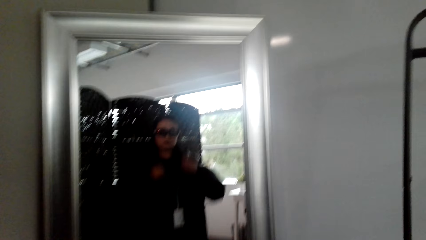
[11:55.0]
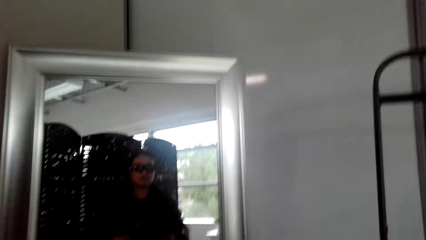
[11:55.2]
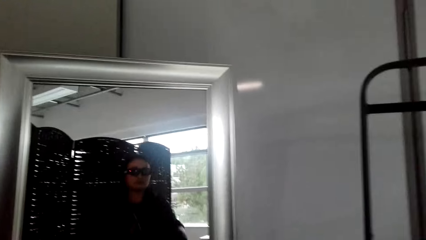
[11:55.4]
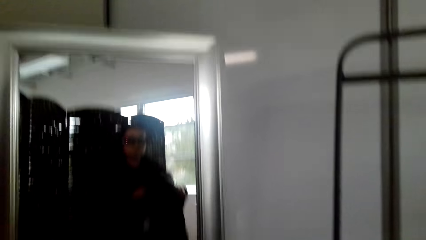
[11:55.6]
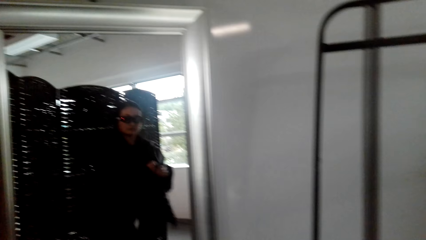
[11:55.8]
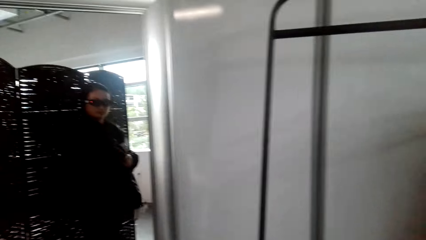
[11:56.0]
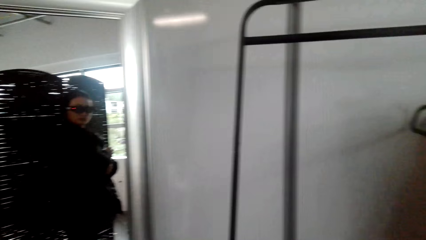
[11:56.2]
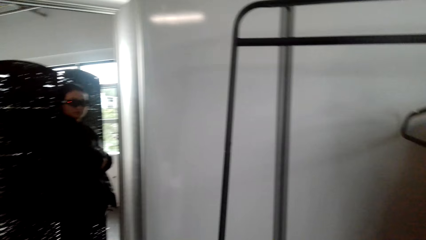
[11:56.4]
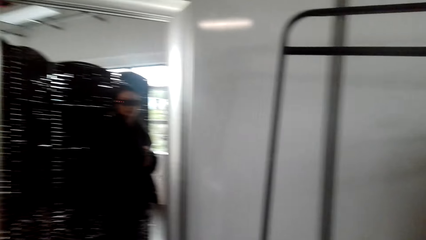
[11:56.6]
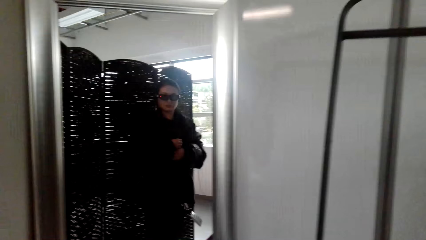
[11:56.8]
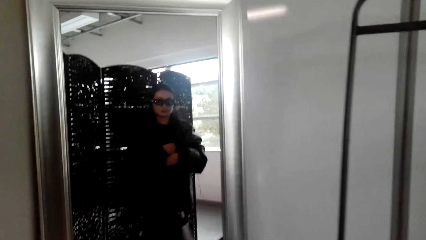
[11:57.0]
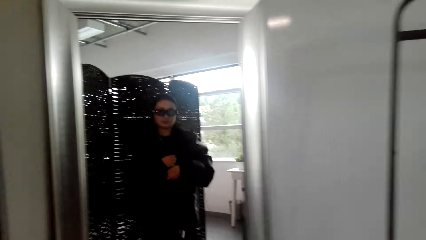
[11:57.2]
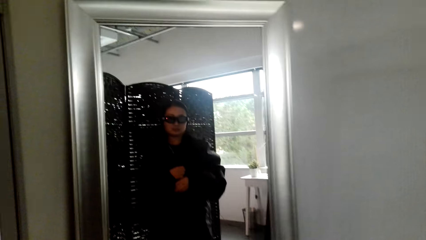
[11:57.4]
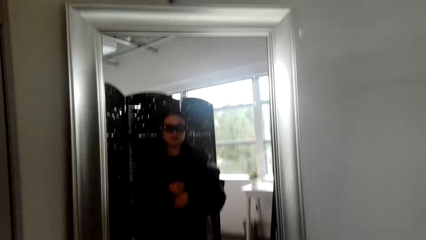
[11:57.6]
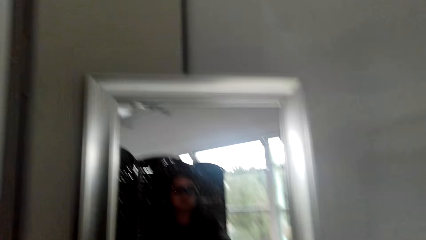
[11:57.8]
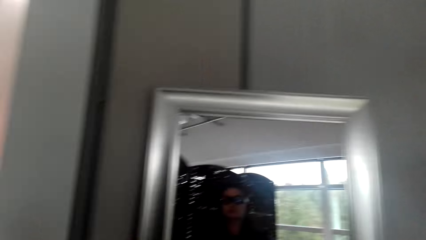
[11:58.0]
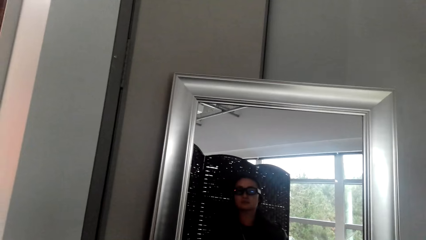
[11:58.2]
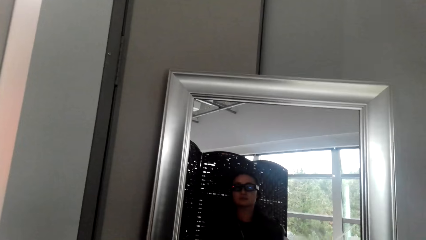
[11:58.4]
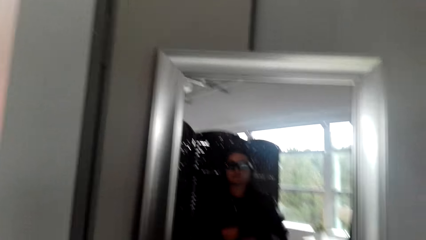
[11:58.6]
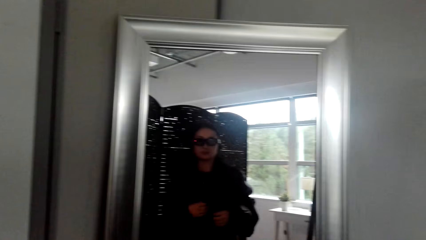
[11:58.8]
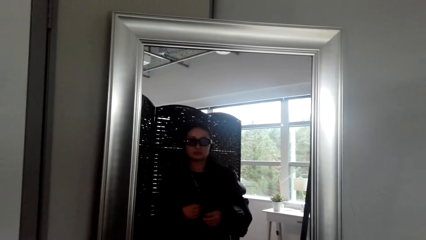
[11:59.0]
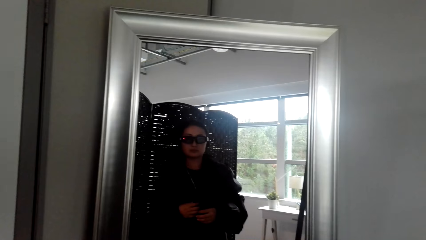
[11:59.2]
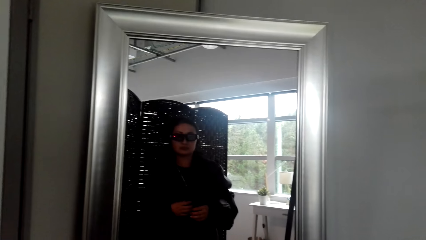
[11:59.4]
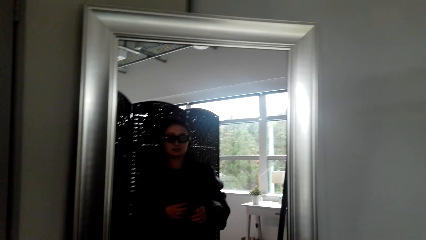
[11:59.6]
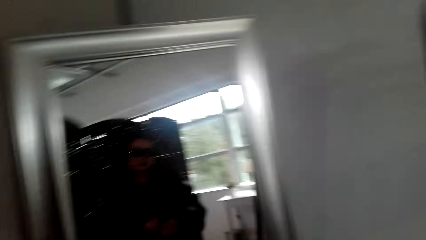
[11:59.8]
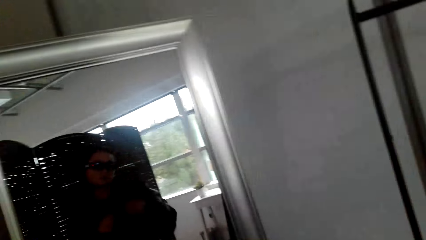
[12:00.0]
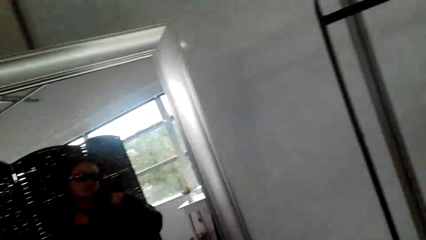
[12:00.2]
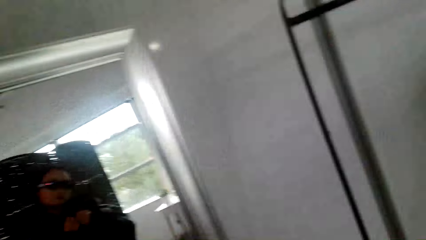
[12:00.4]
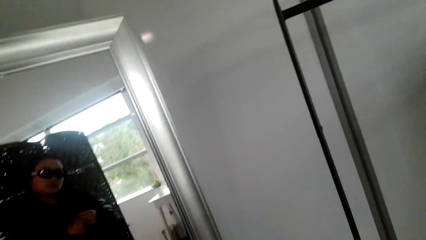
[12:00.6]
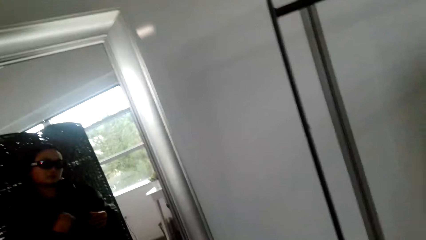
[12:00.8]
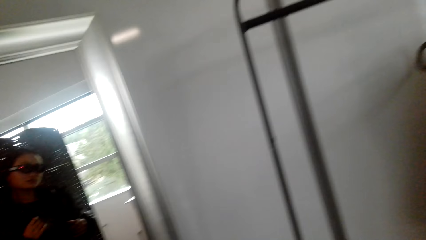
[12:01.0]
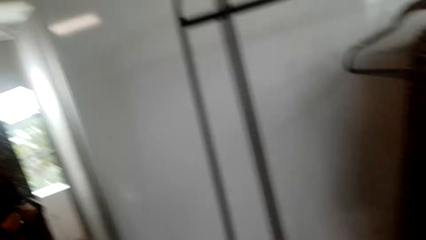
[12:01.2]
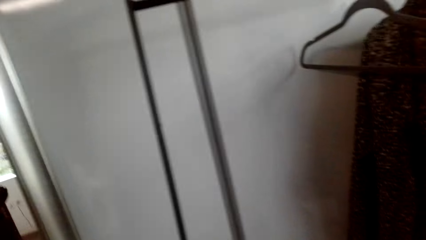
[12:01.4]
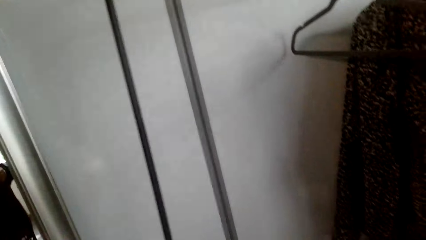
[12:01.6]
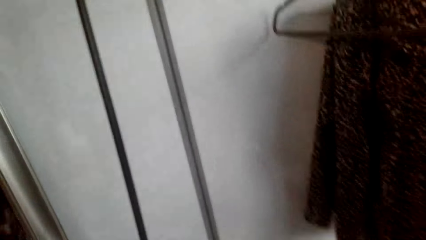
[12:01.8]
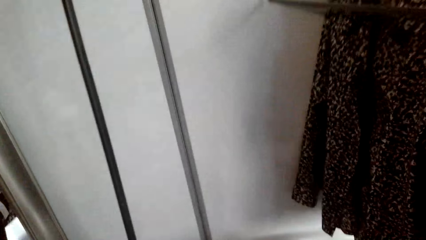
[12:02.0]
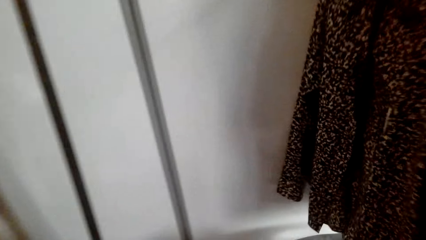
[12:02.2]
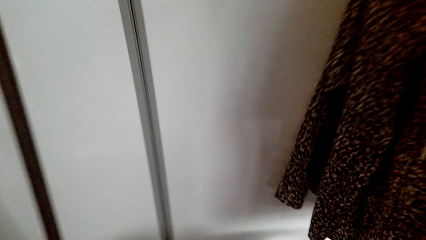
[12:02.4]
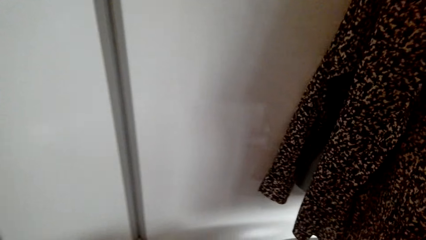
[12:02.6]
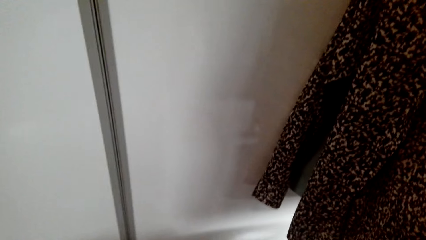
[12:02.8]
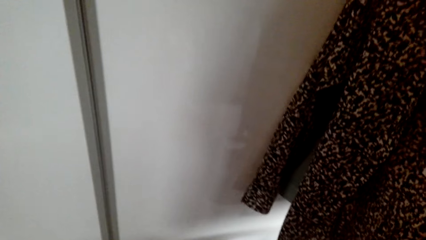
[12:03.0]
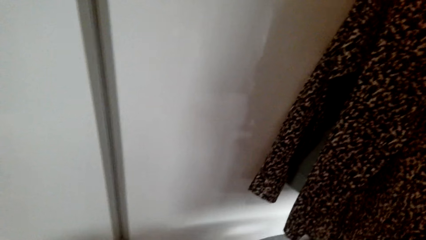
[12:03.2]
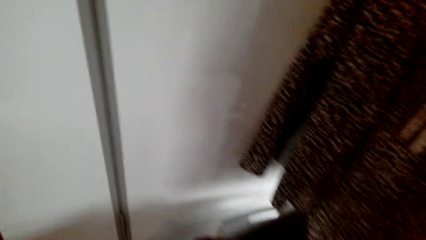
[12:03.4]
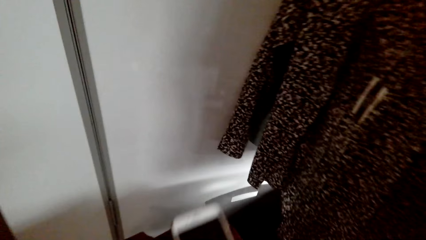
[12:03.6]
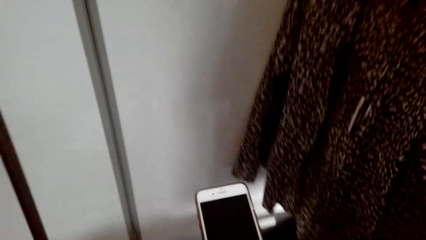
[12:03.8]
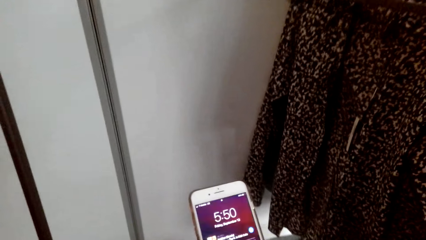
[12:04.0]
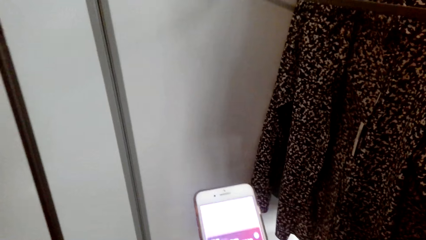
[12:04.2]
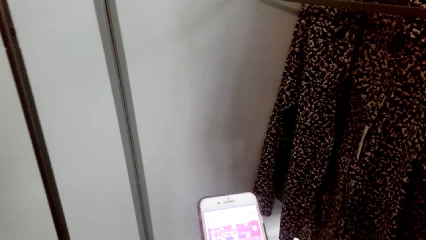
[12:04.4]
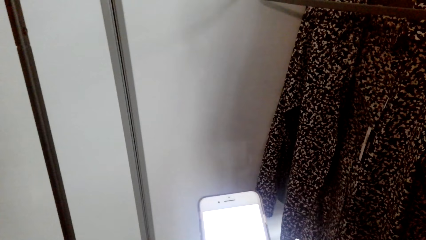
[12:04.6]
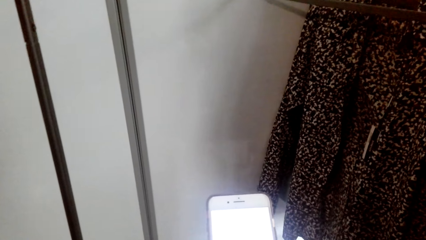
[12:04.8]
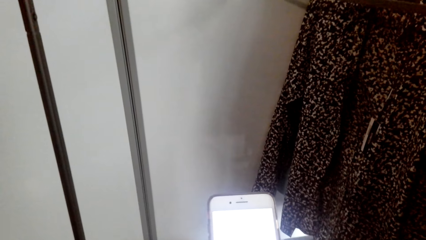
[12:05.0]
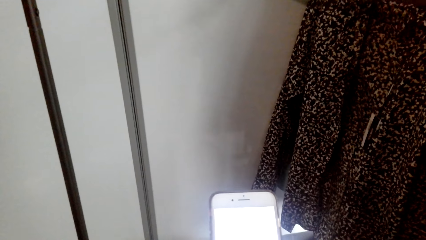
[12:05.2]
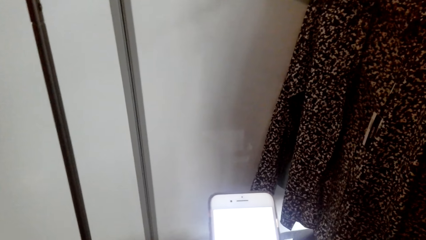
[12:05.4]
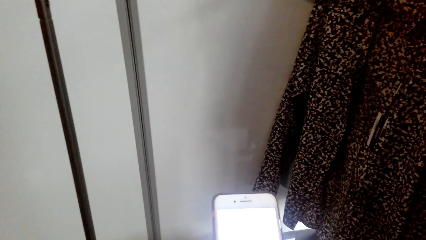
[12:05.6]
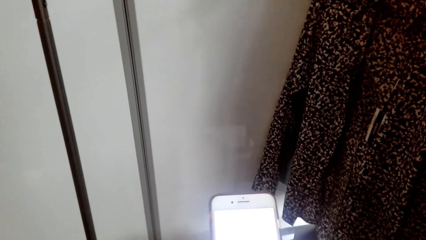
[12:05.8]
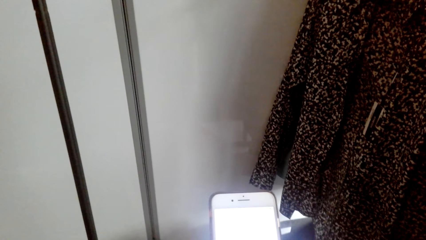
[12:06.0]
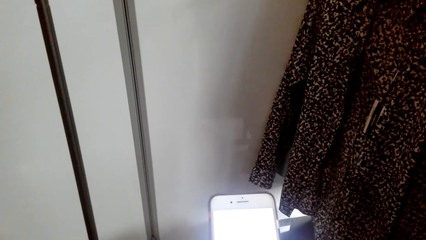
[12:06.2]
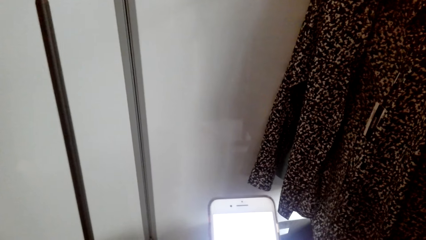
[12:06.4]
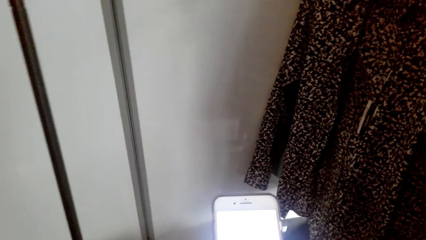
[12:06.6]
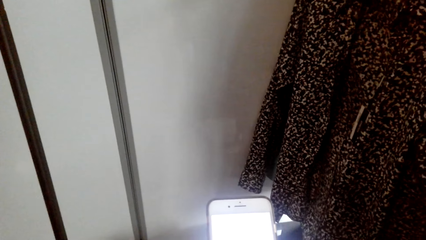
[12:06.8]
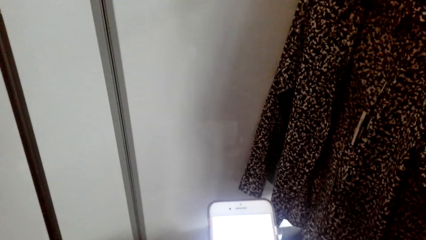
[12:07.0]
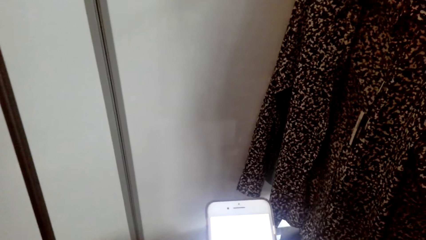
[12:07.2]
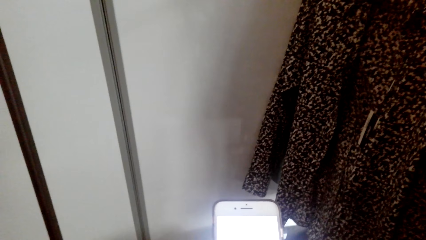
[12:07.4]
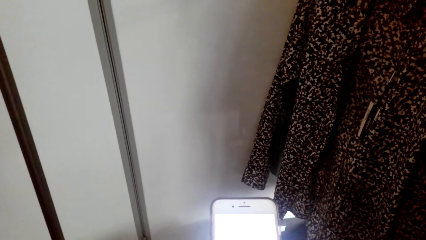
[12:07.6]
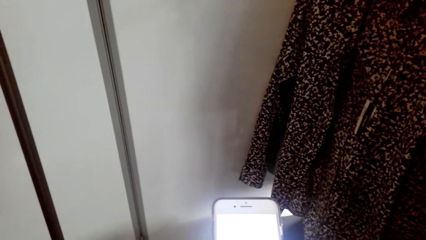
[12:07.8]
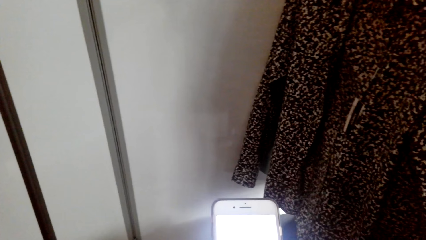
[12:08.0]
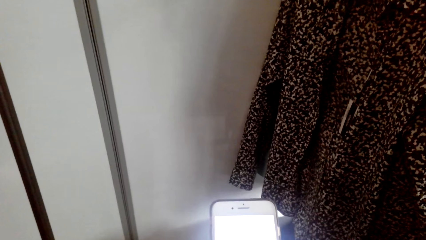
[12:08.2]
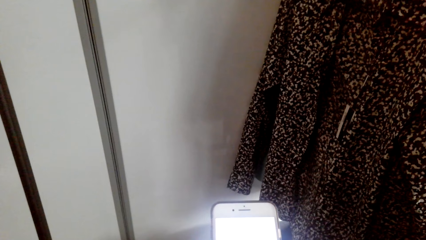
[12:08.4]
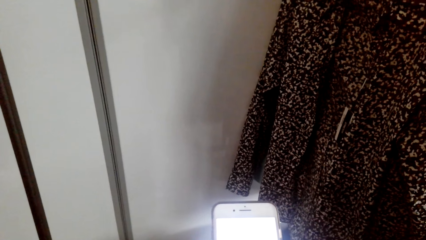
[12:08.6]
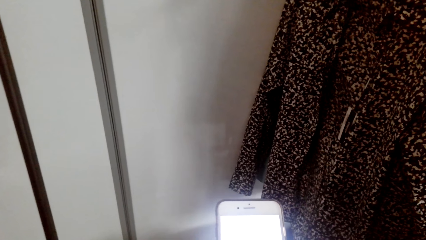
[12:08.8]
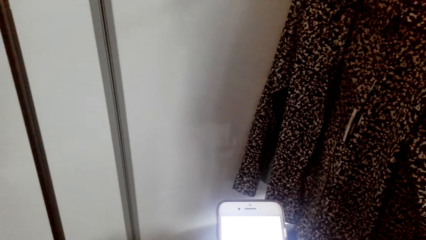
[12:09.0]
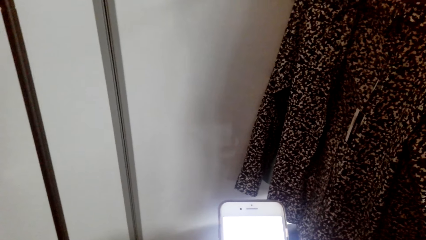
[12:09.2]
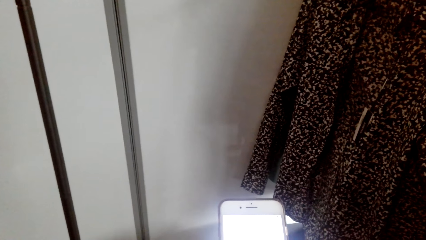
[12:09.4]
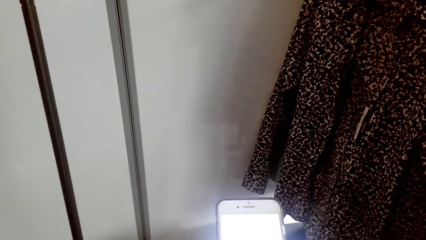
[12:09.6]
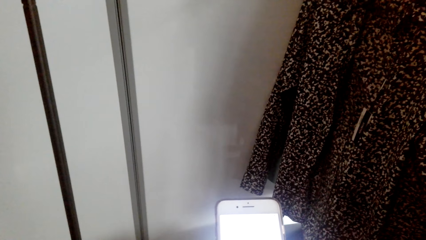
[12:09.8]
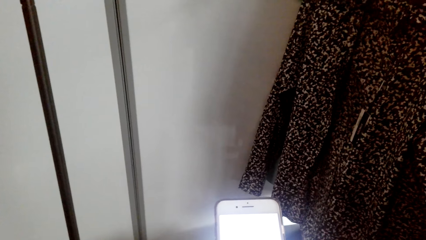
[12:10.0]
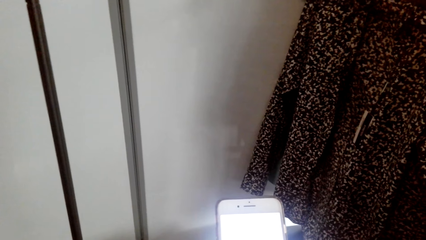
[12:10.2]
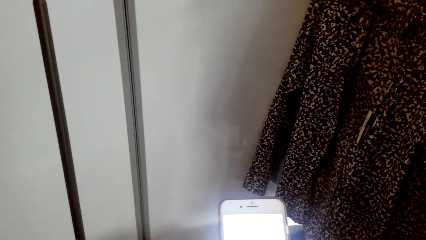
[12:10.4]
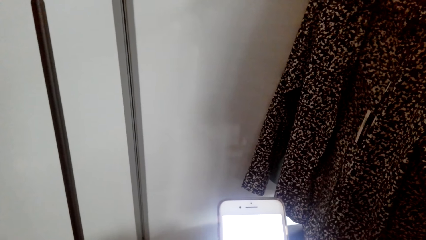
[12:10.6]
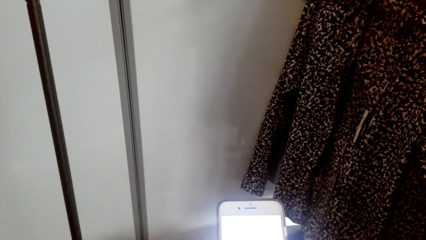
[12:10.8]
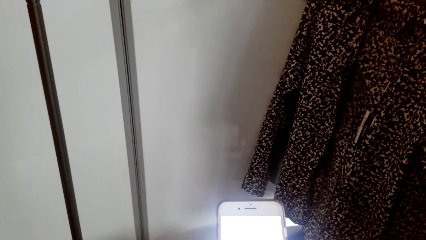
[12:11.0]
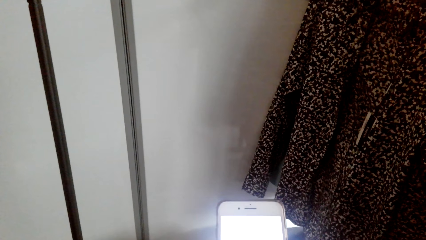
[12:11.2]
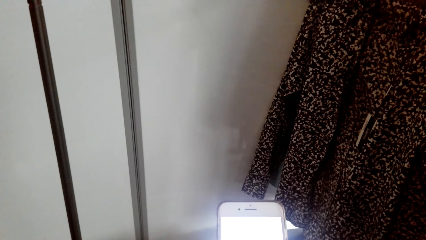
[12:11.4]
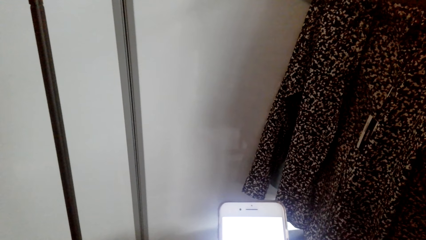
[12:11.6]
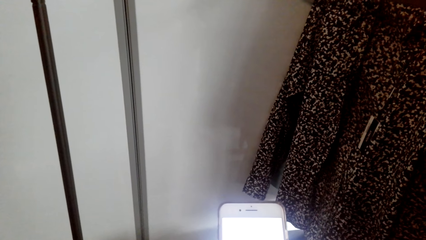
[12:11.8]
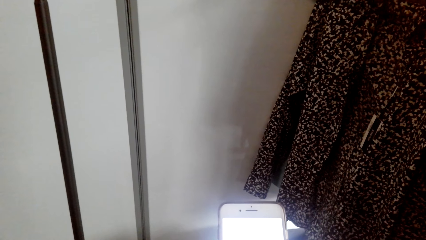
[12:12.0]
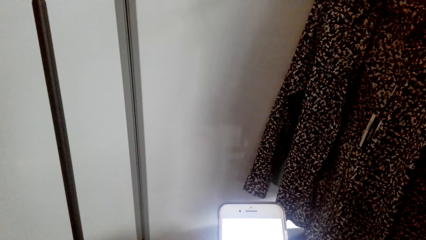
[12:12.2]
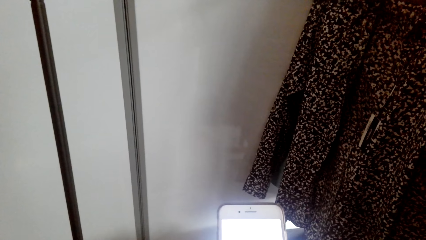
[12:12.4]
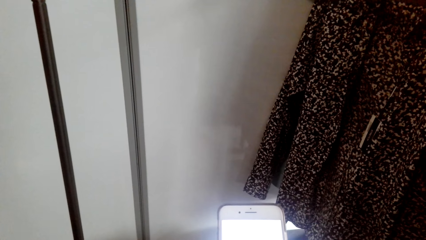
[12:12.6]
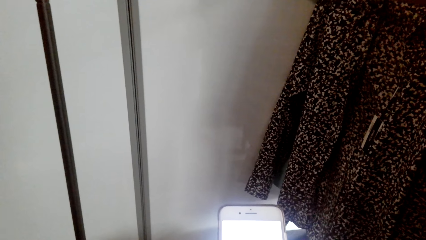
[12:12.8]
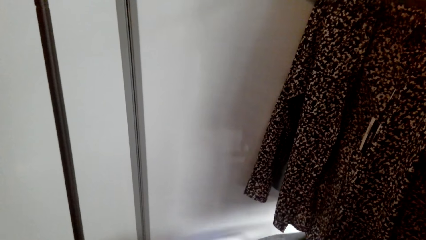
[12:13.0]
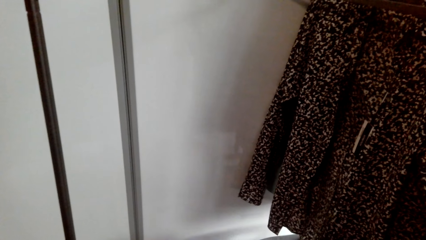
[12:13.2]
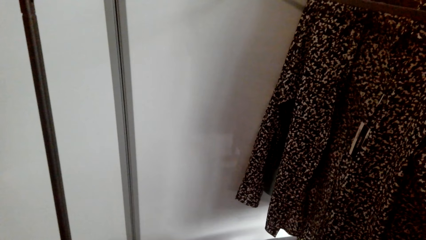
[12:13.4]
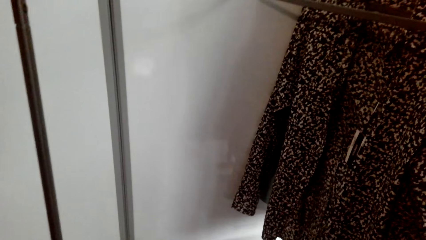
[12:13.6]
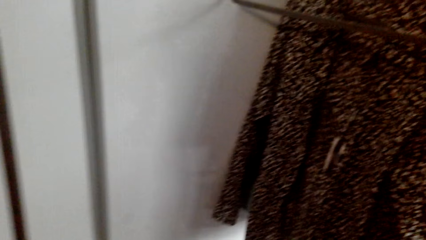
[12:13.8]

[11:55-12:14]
The camera wearer looks at themselves in the mirror. They use the phone.
